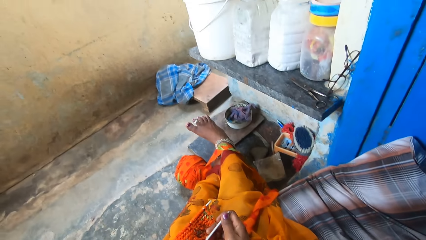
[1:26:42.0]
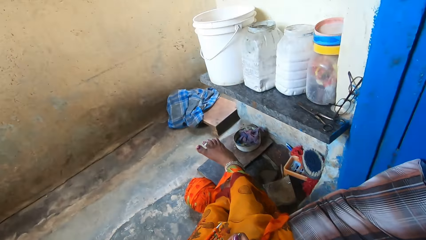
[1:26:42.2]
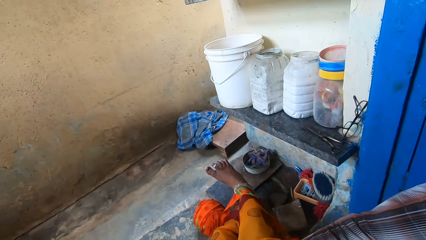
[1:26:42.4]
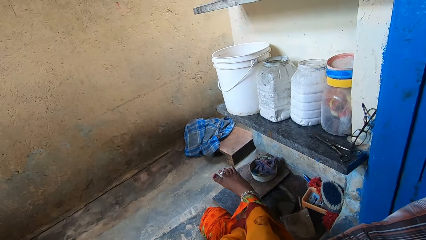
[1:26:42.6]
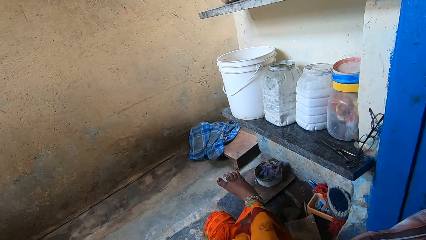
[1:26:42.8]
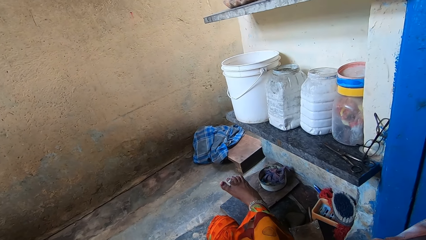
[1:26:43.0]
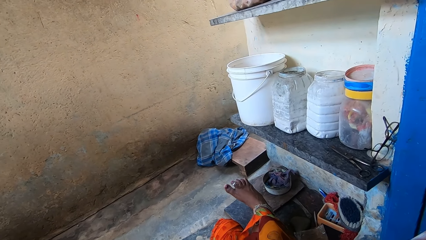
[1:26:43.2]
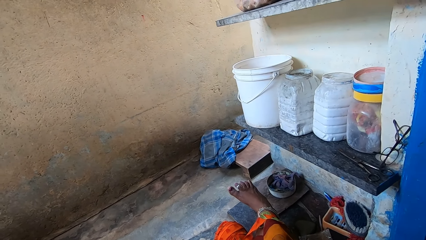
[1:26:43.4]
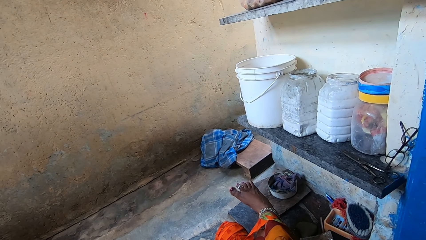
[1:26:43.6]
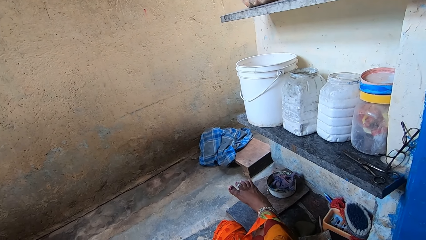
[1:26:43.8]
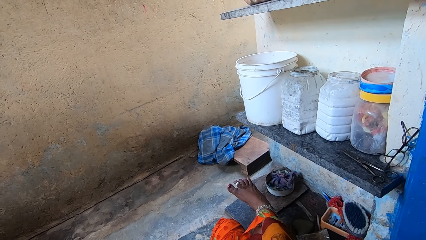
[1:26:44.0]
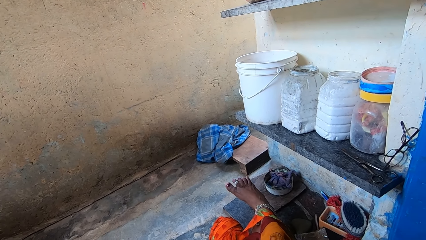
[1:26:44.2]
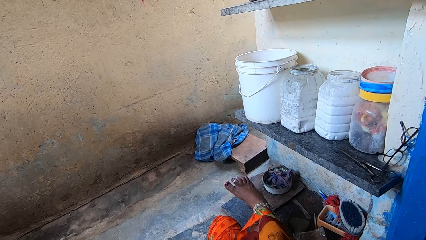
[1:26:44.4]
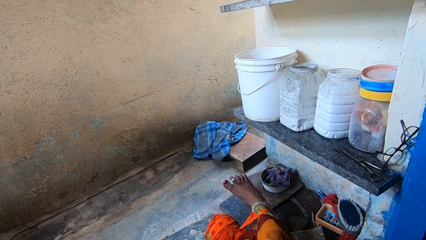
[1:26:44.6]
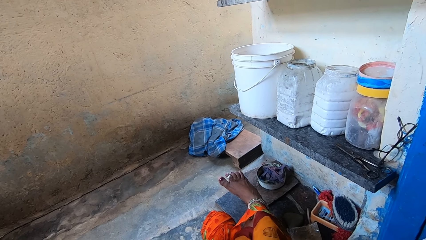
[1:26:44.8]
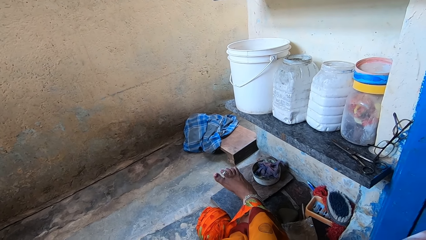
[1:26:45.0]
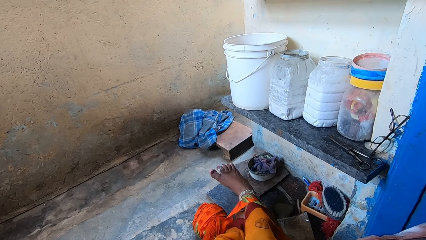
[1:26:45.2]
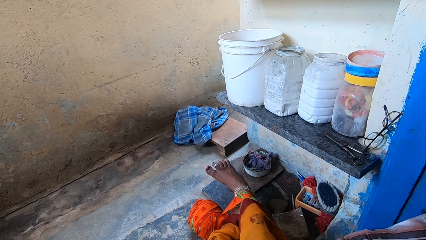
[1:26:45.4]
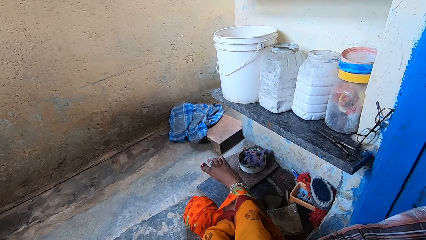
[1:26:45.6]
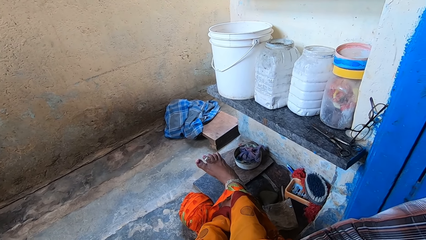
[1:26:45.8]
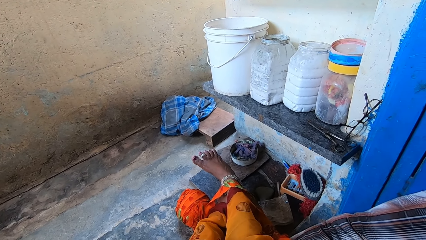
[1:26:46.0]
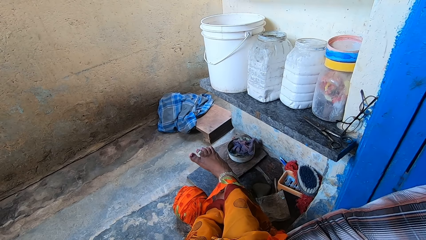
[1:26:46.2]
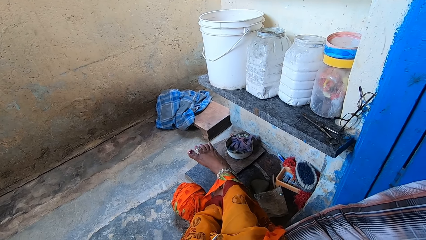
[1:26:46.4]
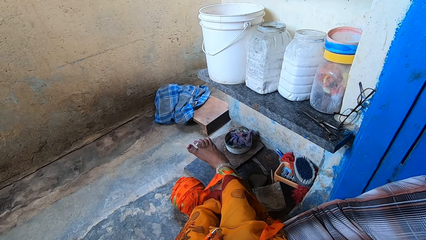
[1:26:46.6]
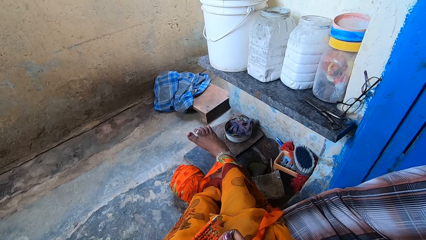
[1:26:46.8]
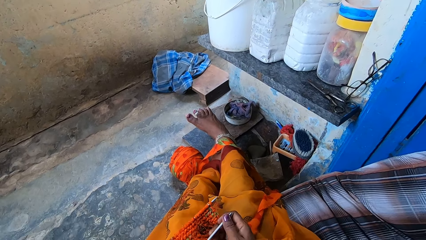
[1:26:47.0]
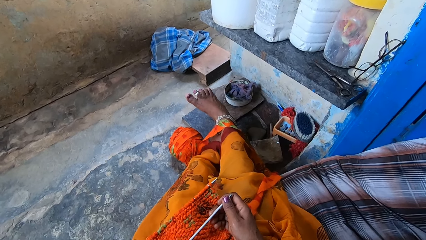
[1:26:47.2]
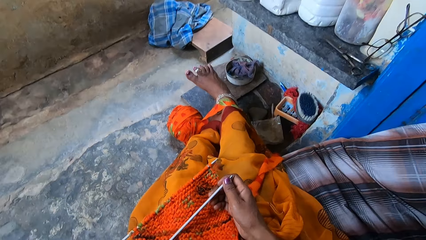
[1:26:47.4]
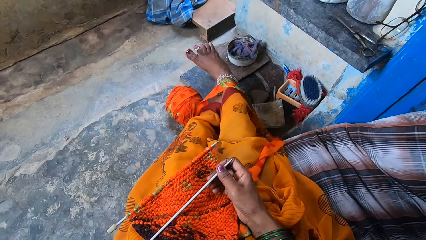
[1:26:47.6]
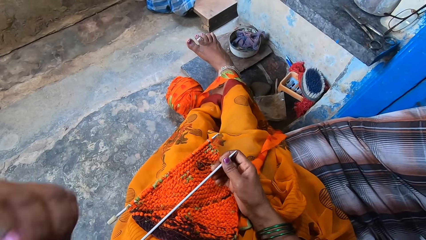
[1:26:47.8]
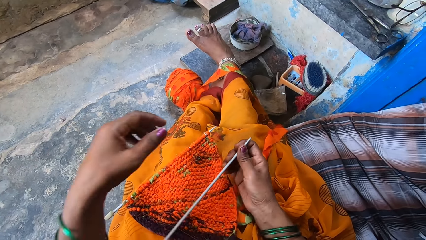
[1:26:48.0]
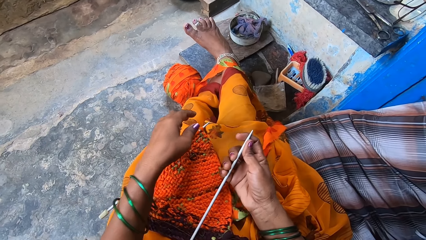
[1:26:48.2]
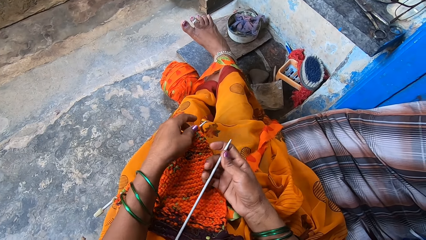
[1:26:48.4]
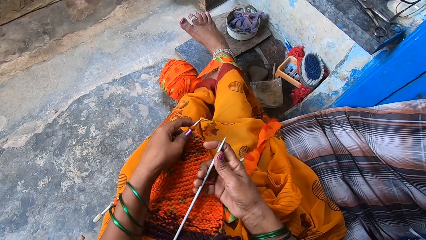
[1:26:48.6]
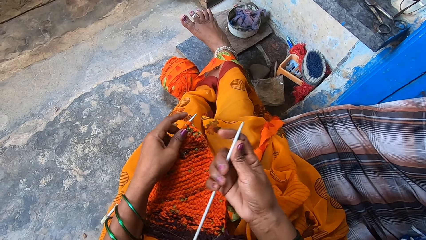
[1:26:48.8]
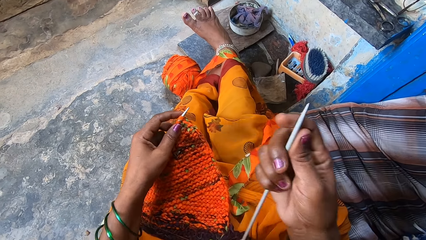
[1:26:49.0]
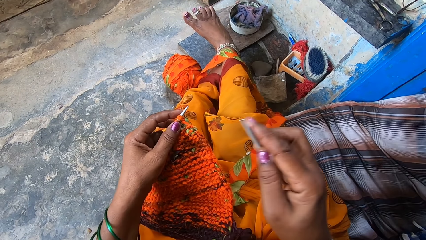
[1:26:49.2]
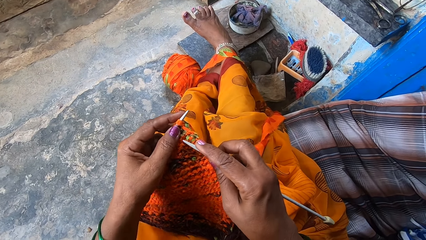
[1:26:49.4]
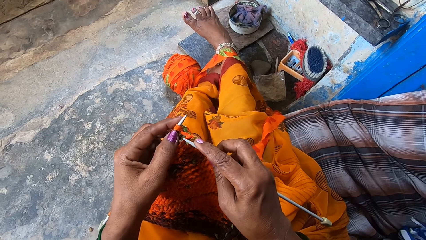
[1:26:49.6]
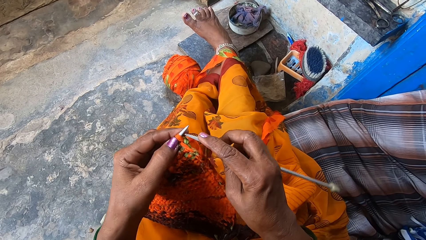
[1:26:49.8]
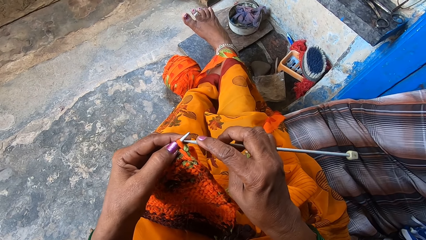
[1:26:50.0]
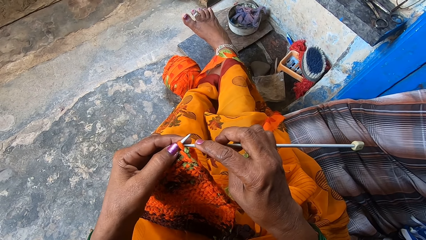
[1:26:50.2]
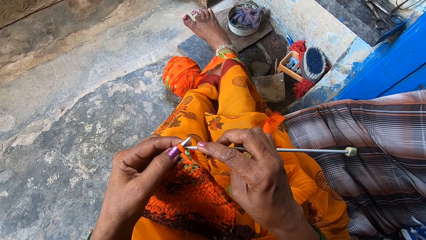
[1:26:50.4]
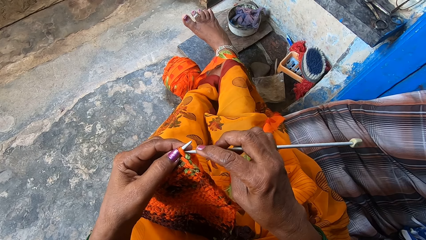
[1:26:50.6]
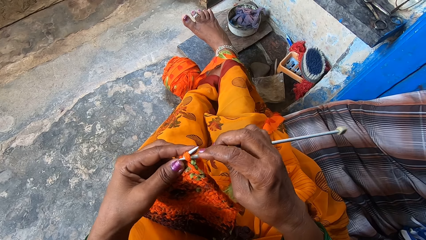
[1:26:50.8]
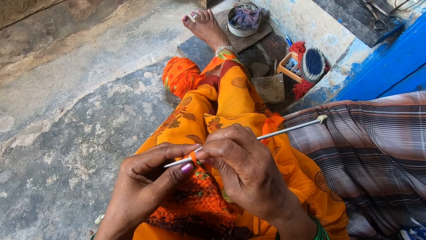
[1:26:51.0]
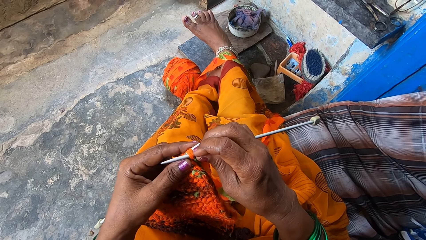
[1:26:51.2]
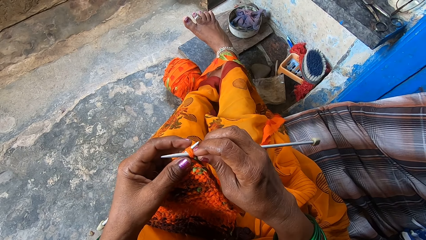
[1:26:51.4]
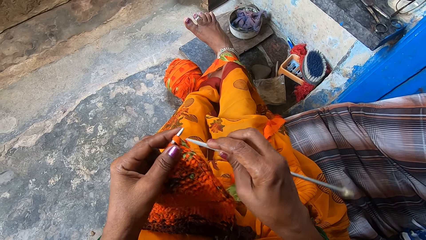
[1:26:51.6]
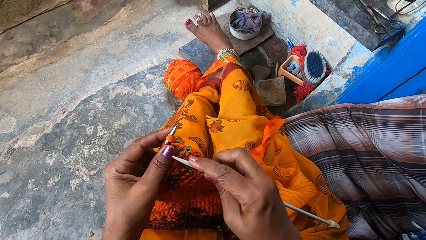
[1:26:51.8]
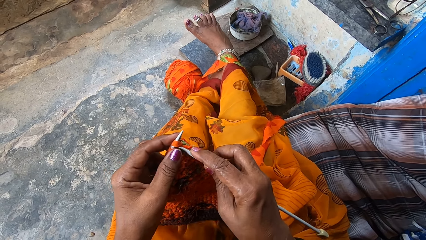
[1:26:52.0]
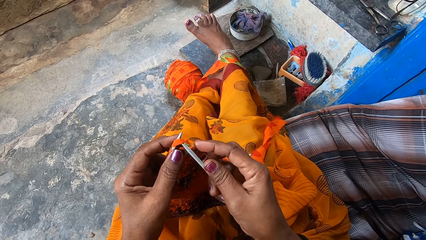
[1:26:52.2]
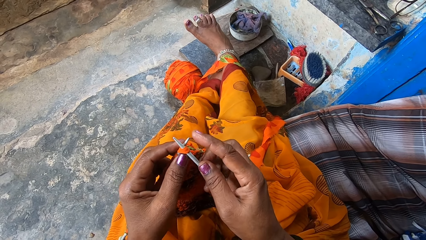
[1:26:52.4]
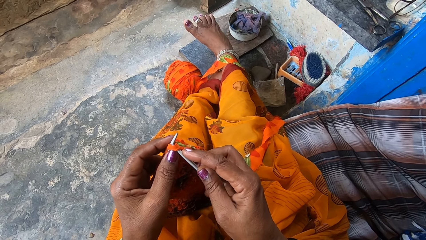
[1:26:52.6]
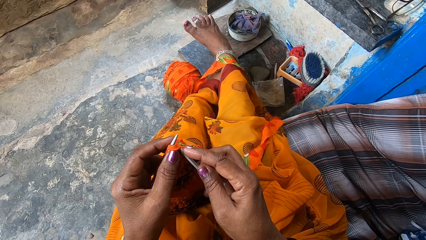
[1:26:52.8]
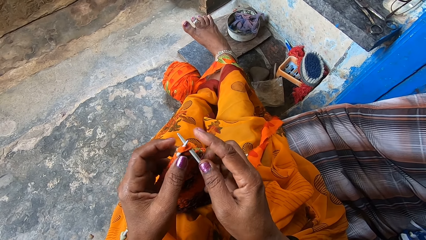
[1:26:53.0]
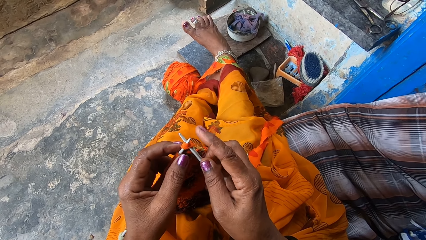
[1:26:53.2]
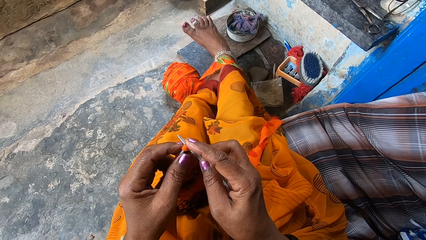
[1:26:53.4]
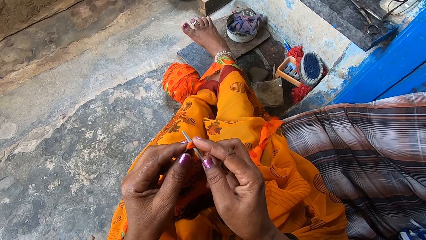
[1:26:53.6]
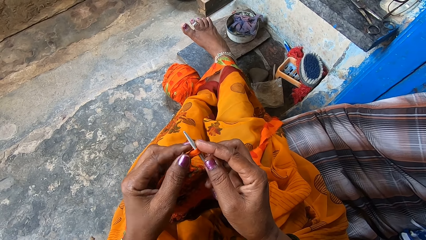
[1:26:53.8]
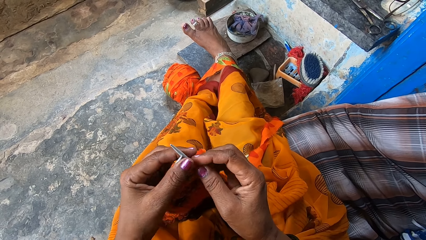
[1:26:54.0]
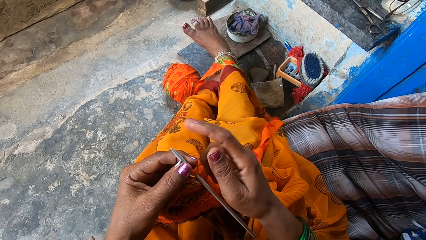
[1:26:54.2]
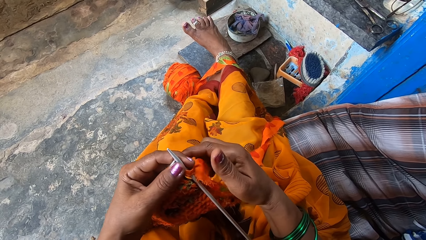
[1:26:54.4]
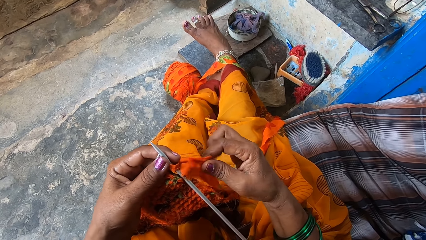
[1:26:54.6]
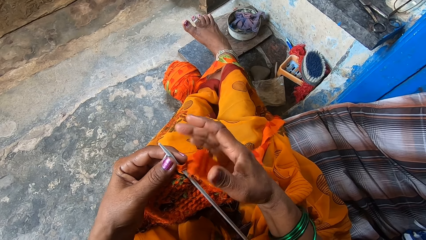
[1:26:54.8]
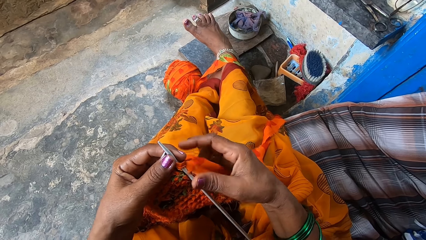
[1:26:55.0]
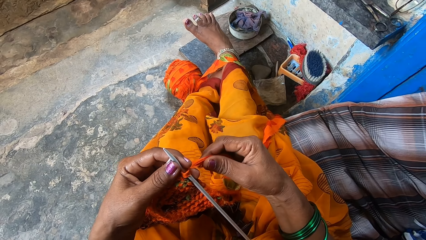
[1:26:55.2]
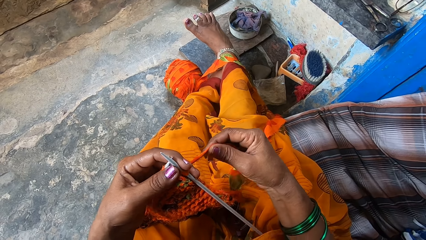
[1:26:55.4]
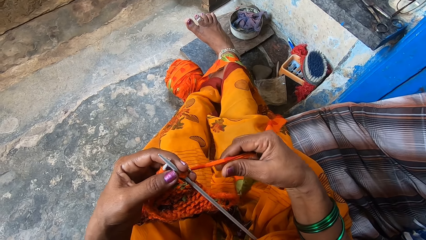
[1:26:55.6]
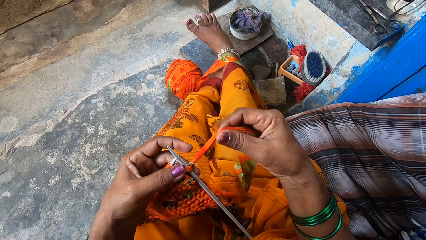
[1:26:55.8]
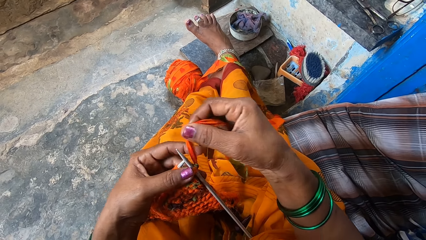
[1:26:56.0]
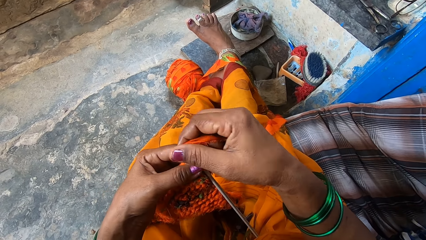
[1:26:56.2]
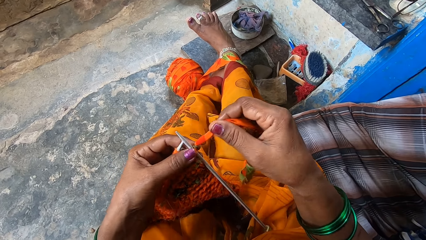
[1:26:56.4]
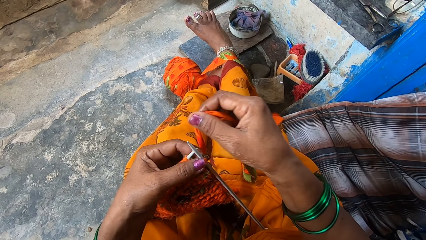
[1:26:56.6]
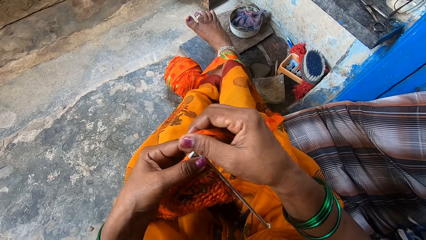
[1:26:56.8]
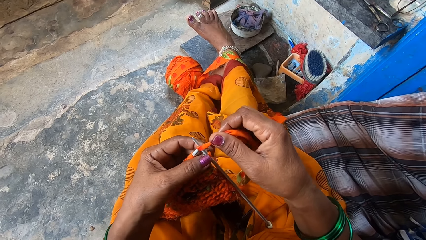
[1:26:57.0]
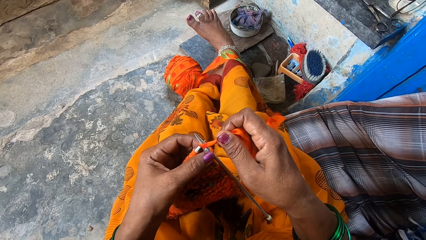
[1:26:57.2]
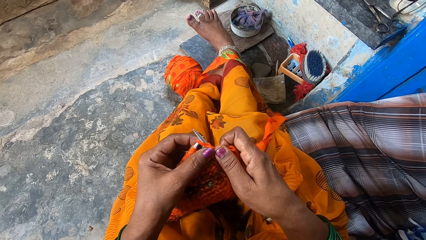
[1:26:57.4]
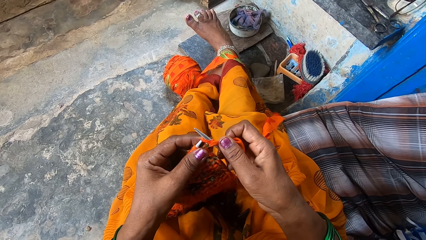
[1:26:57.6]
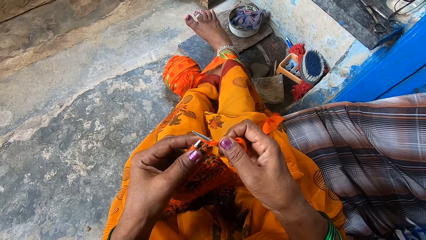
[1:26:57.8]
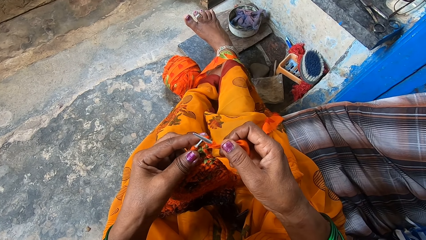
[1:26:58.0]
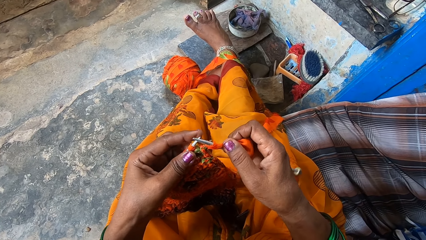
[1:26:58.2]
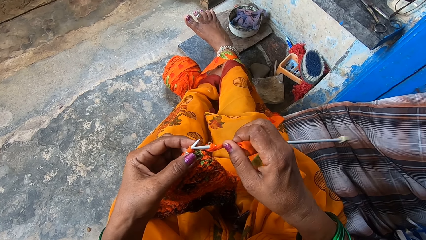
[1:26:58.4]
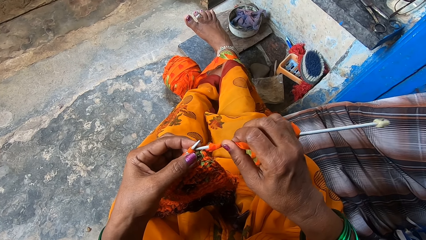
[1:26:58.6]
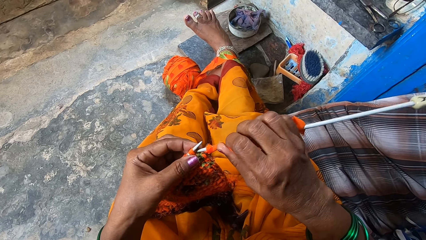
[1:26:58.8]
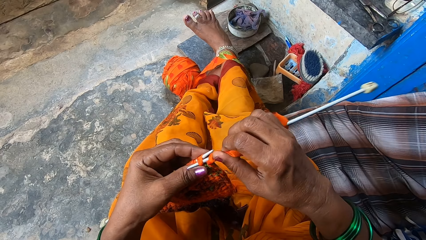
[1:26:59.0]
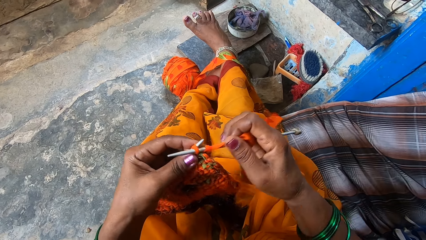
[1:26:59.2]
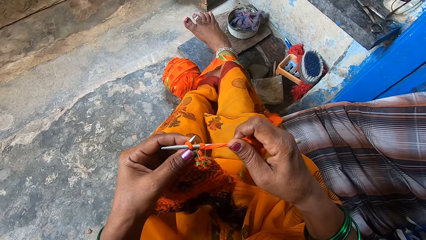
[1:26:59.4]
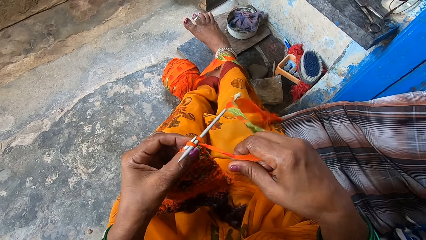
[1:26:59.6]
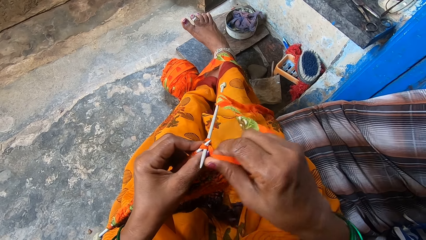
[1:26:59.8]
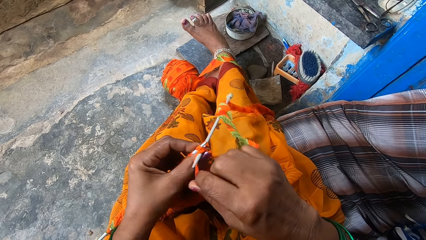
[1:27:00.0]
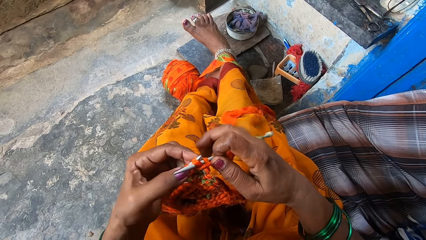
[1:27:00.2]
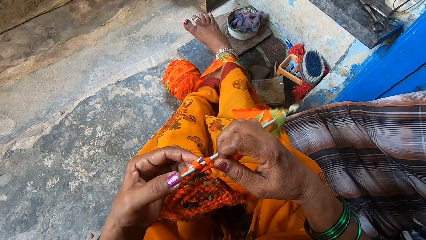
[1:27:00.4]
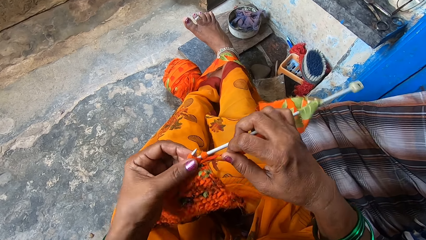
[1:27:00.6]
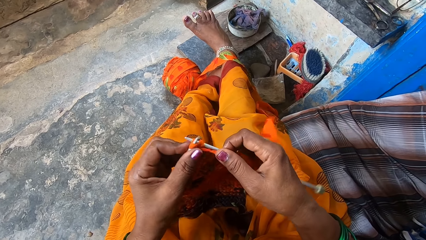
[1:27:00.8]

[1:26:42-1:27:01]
The camera wearer looks around her surroundings. A man talks to the camera wearer. The camera wearer grabs the two crochet needles. She takes the material with her left hand. She crochets a fabric with a crochet needle. She fixes the needle on her right hand into the yarn. She continues knitting the fabric yarn.
